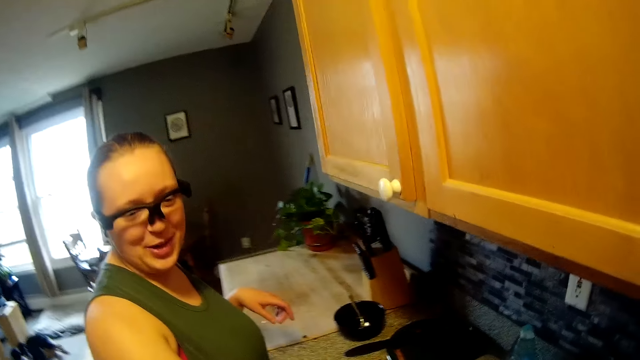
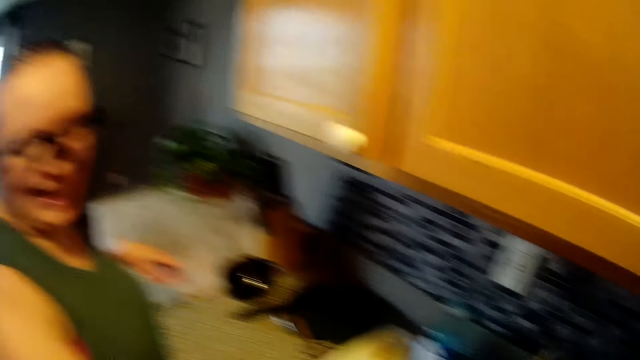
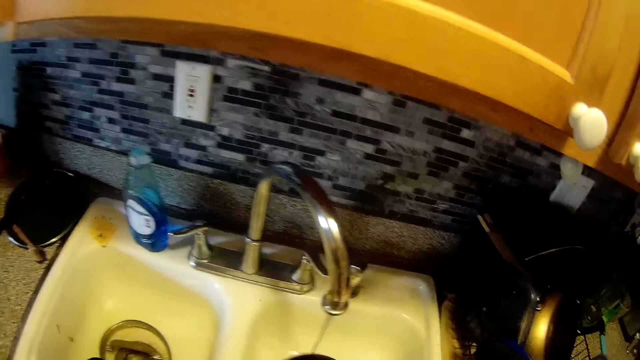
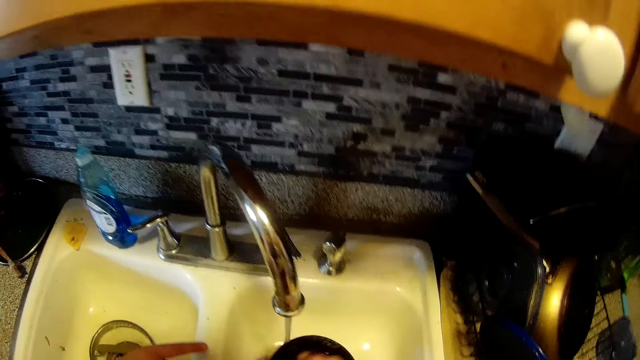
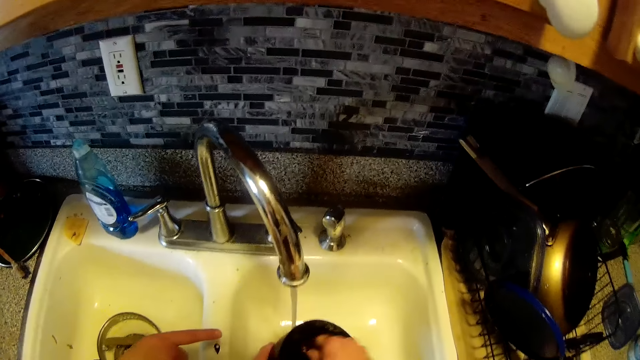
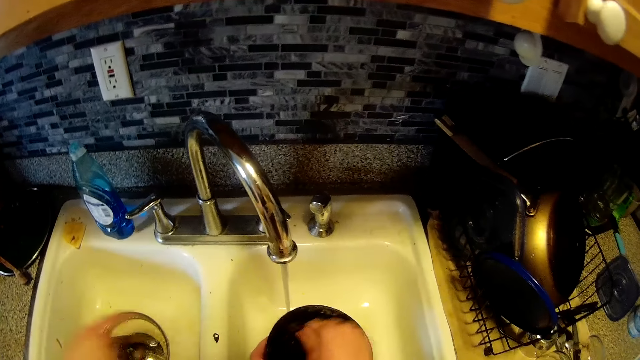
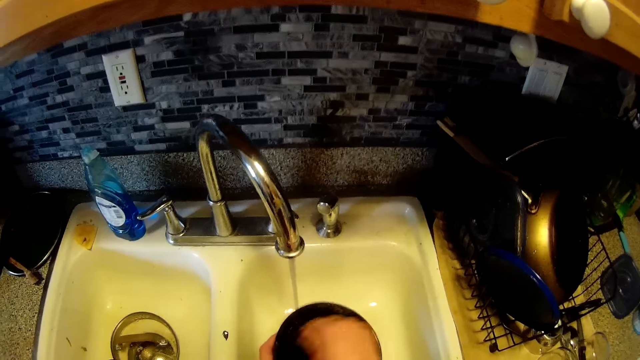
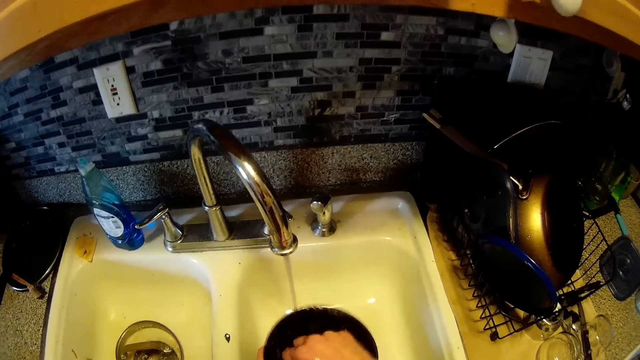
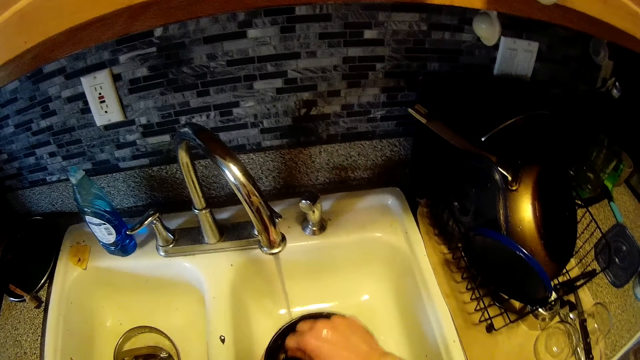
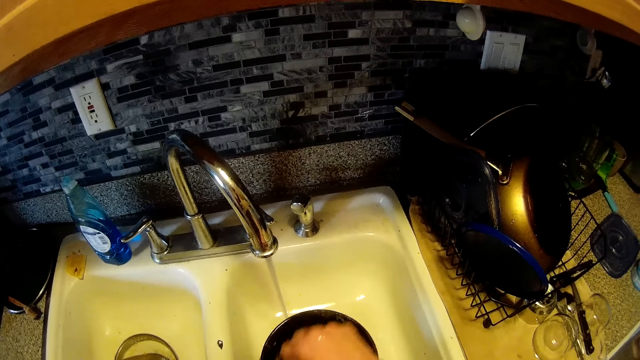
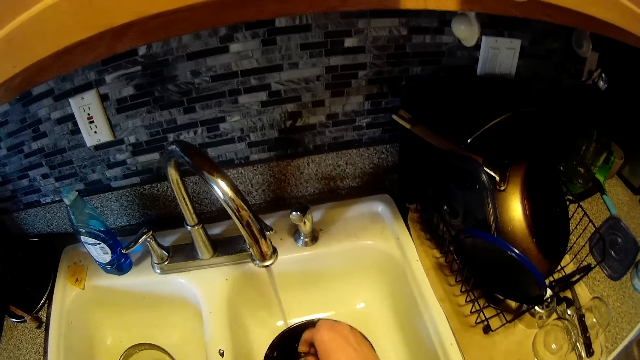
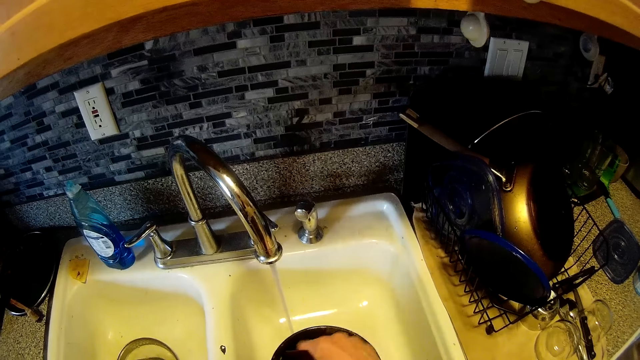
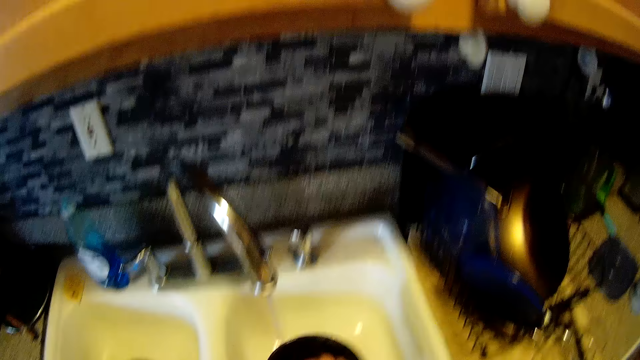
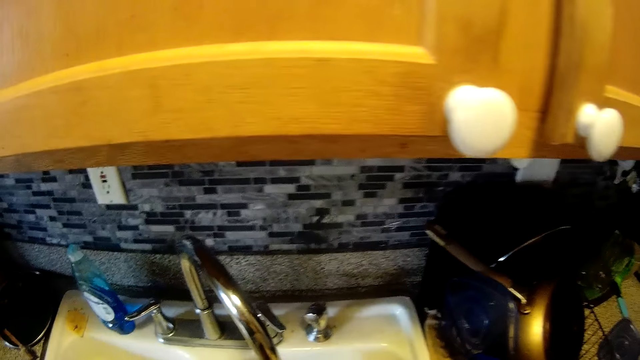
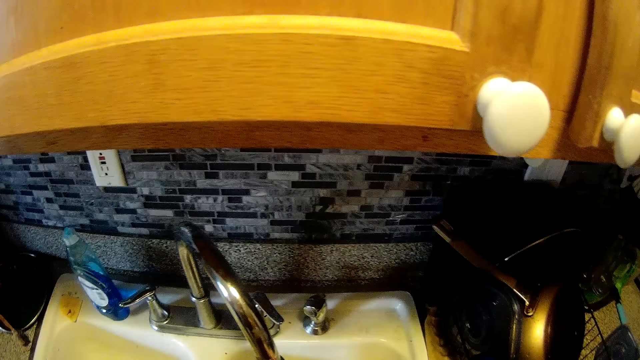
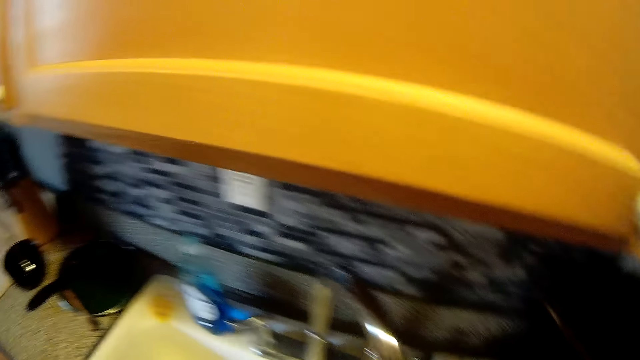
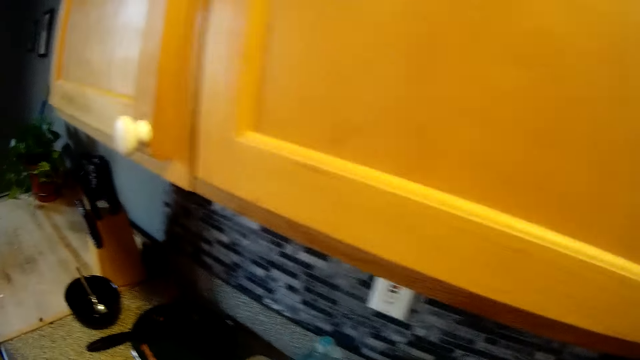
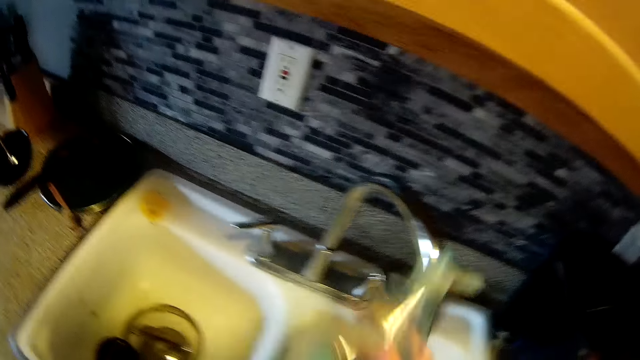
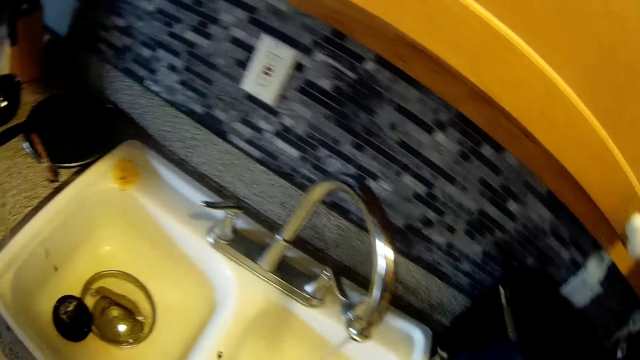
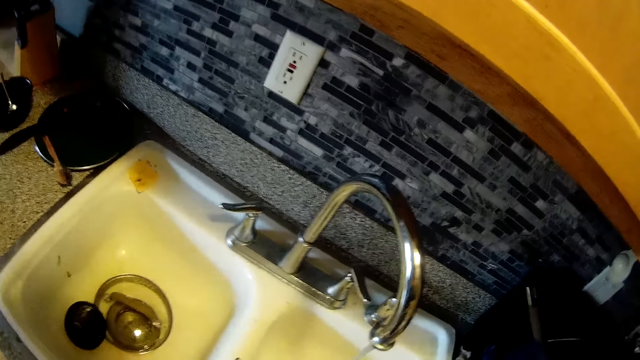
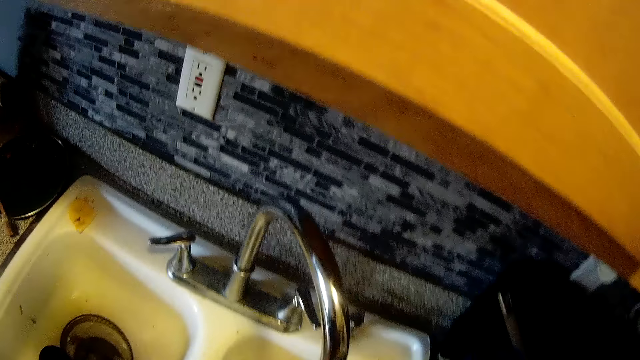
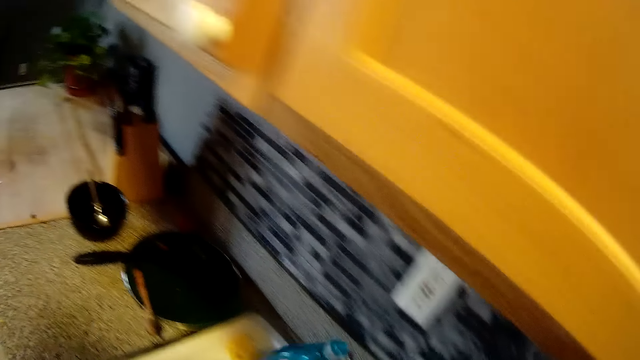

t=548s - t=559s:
The camera wearer talks to a woman. He rinses the pan under the water from the tap in the kitchen sink with his right hand. He washes the plate. He picks up a liquid soap on the sink with his right hand.

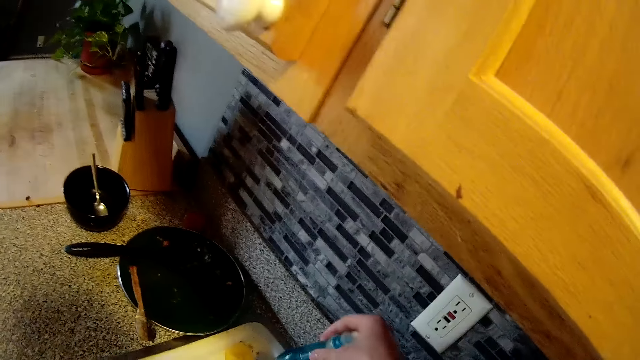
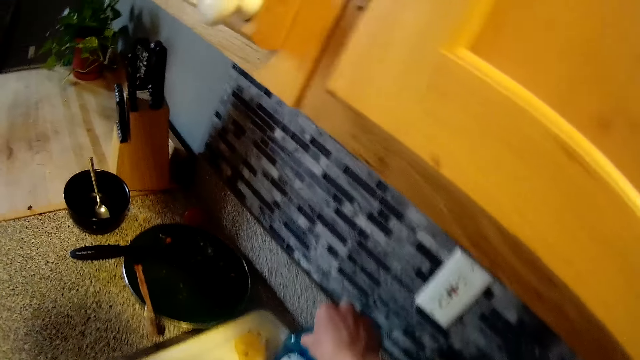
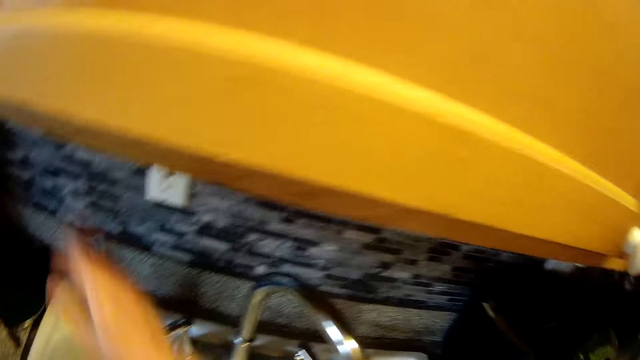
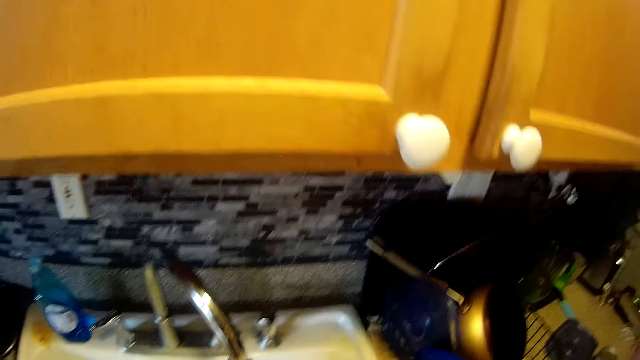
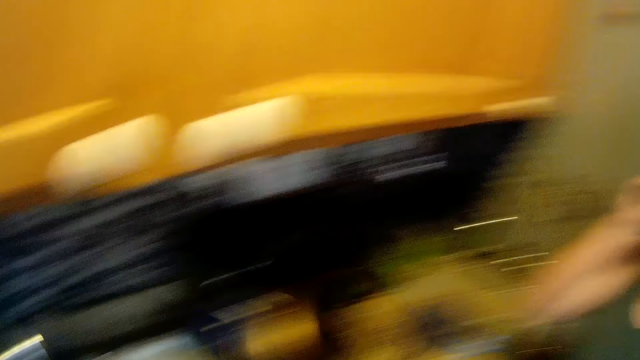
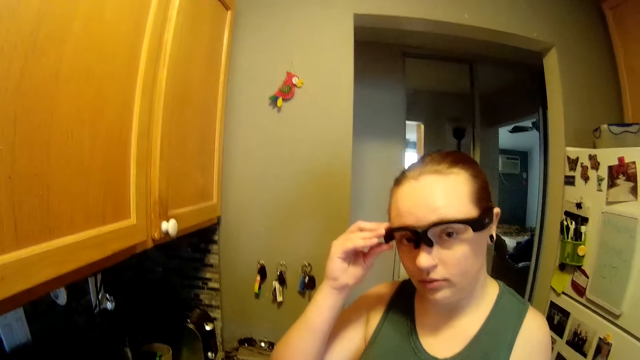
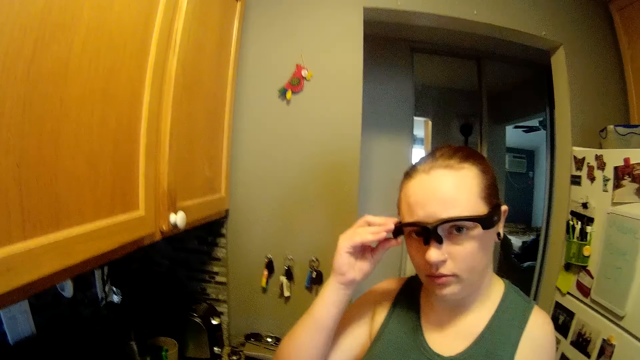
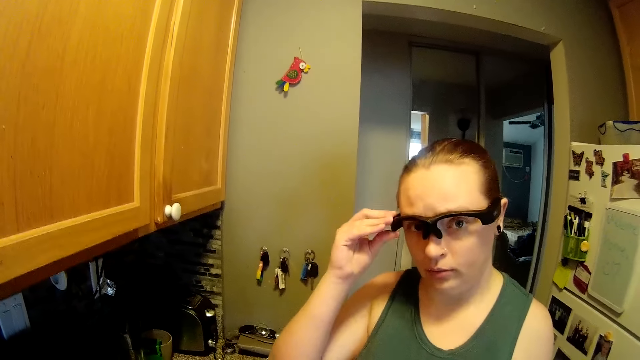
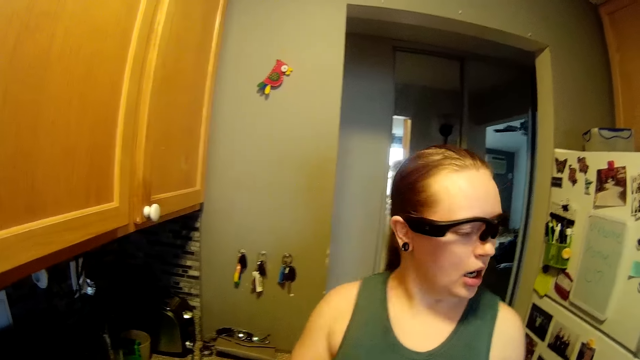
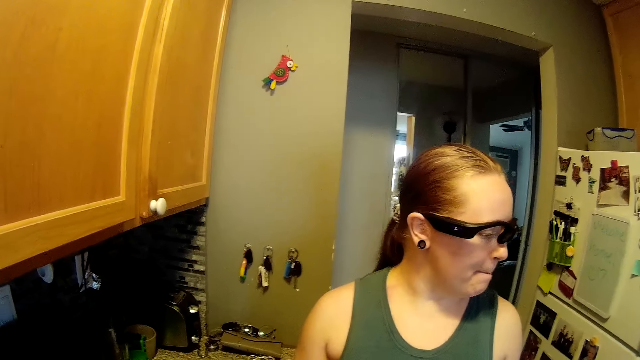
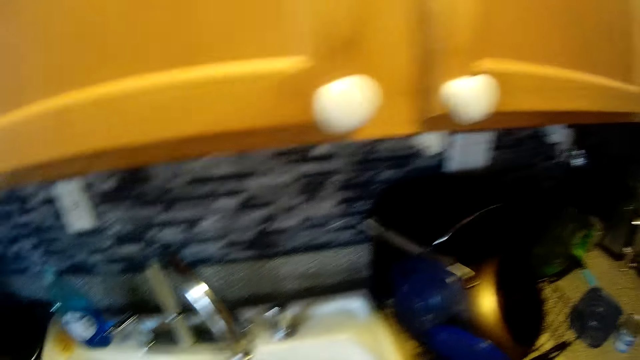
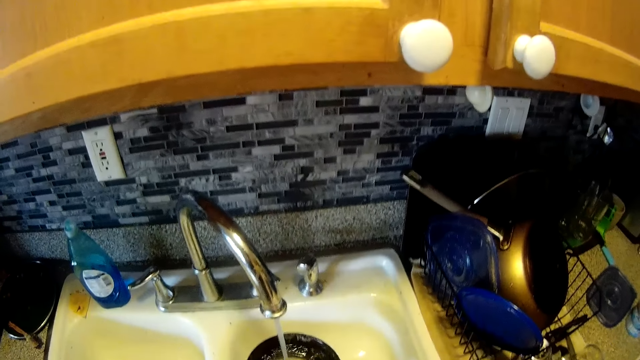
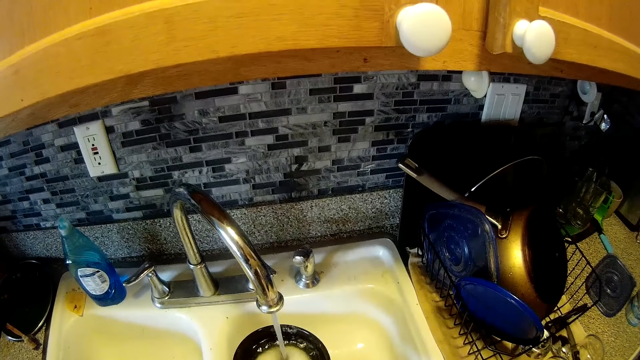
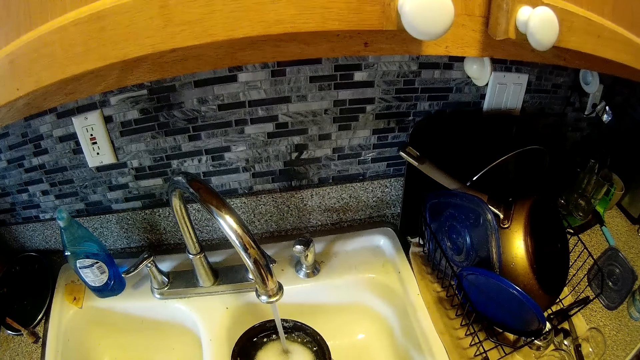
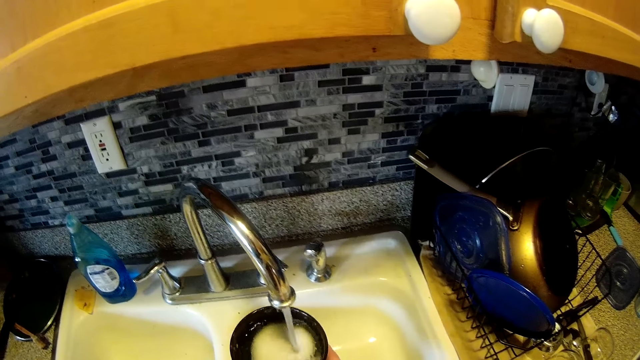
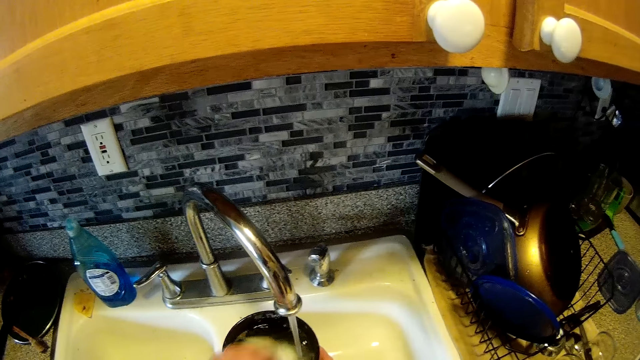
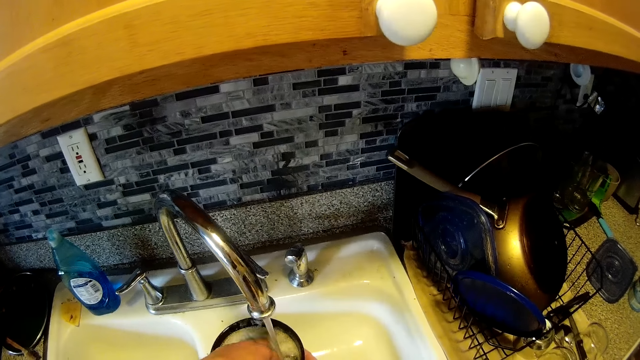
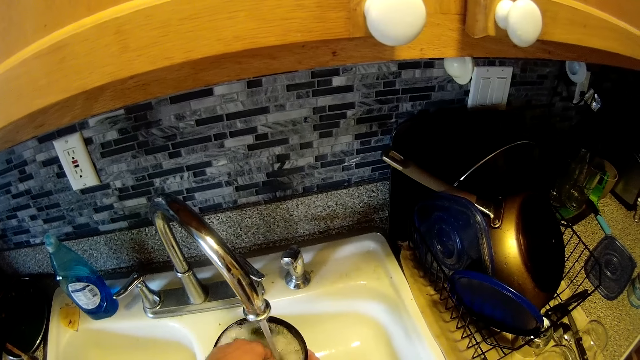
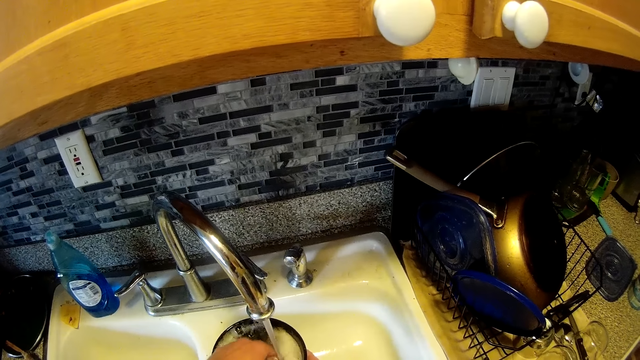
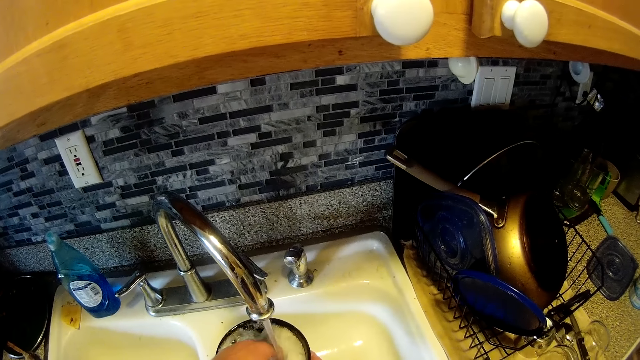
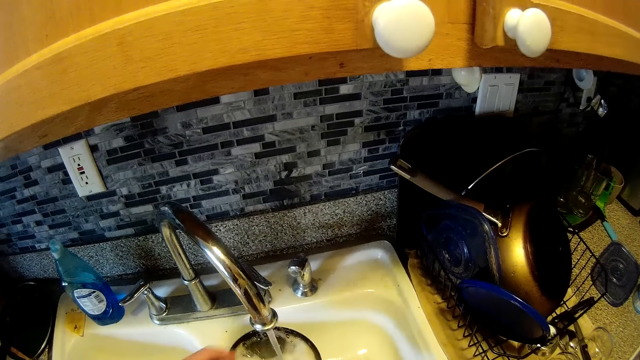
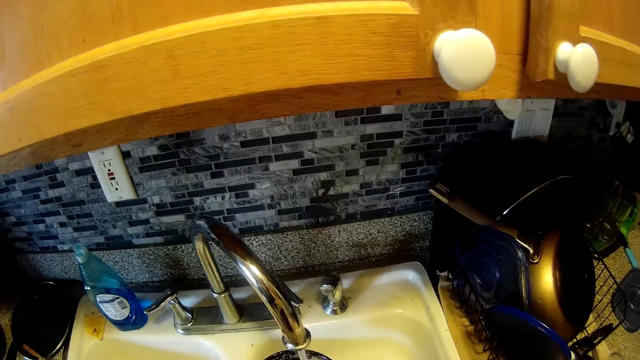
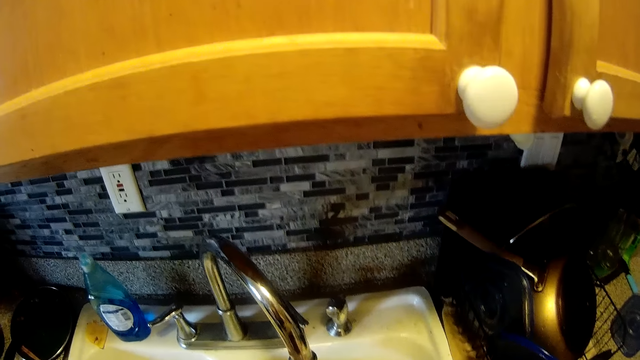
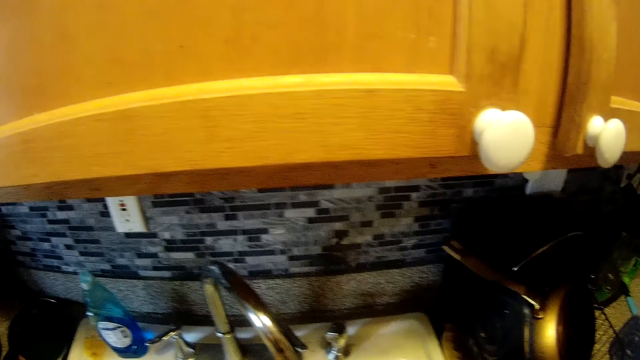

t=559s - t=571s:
The camera wearer drops the liquid soap on the sink with his right hand. The woman holds glasses on her head with her right hand.
